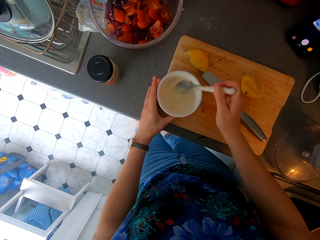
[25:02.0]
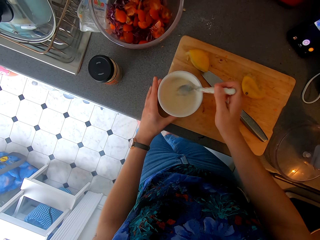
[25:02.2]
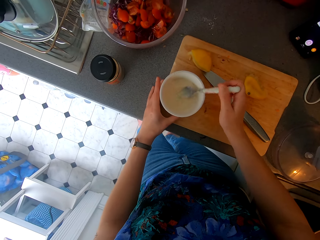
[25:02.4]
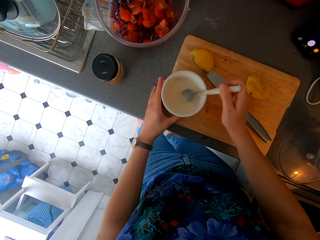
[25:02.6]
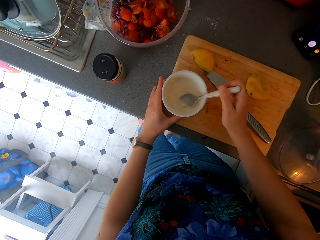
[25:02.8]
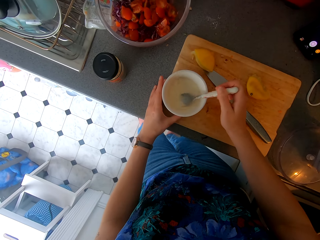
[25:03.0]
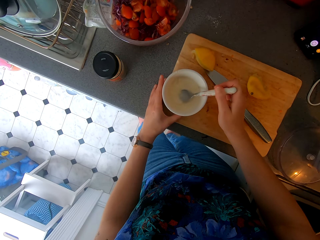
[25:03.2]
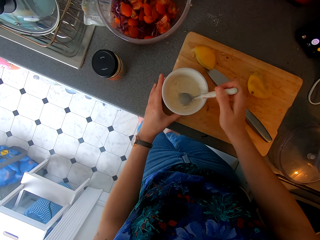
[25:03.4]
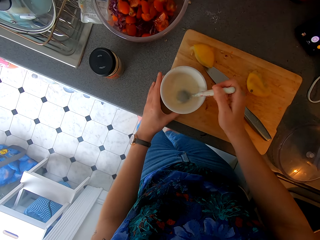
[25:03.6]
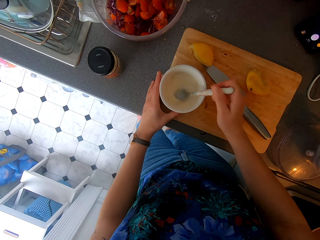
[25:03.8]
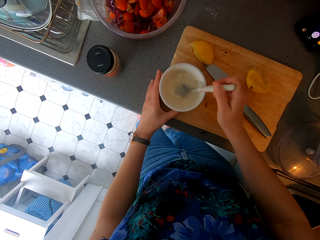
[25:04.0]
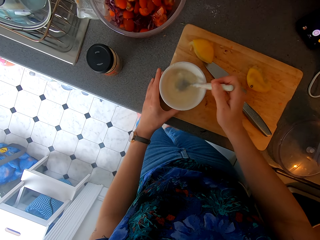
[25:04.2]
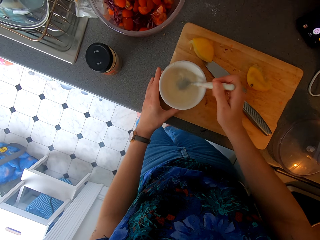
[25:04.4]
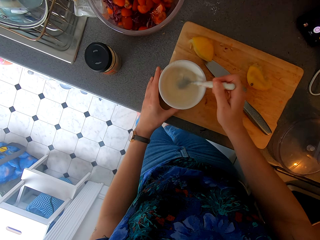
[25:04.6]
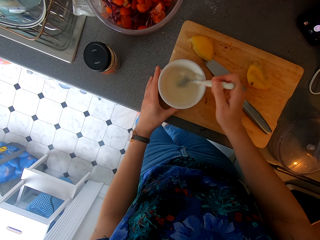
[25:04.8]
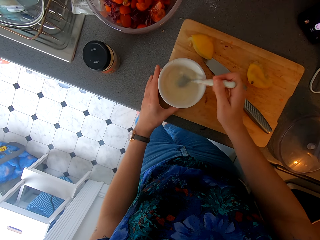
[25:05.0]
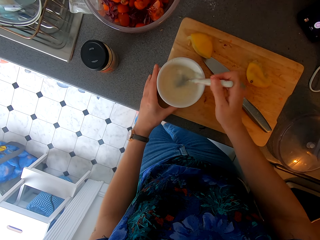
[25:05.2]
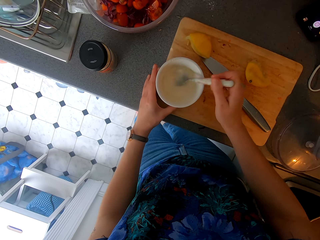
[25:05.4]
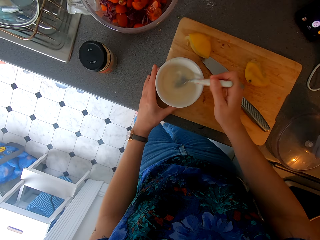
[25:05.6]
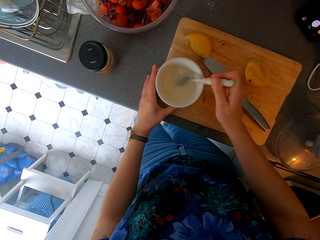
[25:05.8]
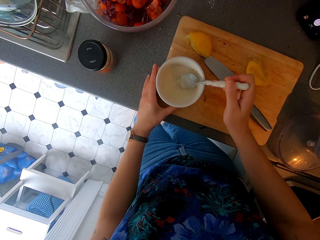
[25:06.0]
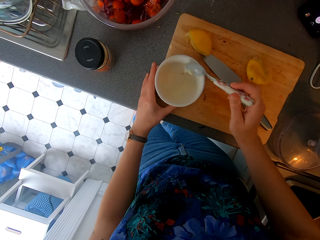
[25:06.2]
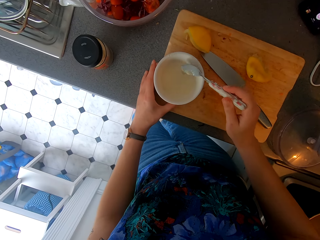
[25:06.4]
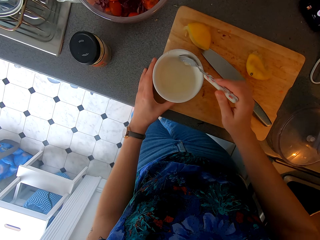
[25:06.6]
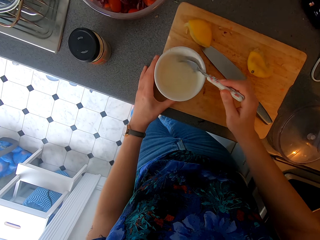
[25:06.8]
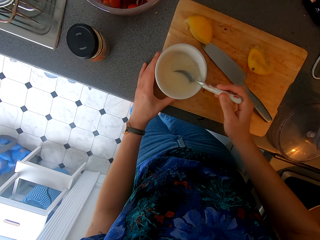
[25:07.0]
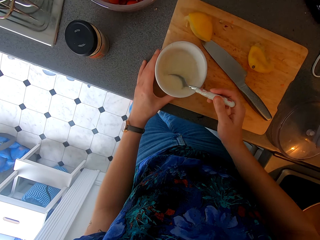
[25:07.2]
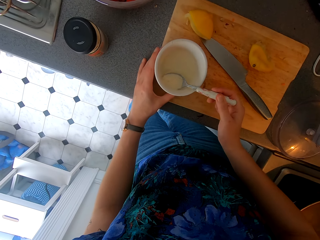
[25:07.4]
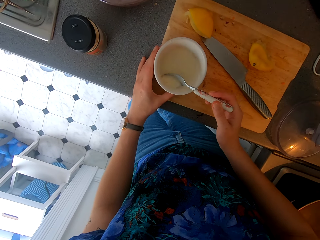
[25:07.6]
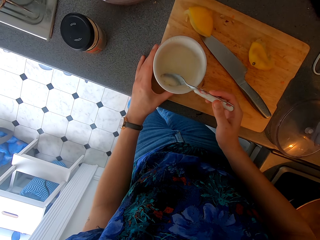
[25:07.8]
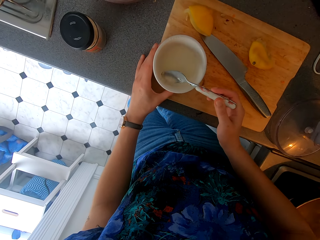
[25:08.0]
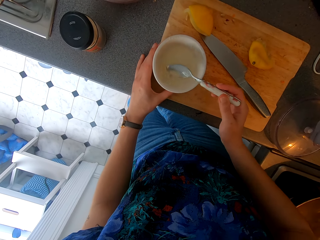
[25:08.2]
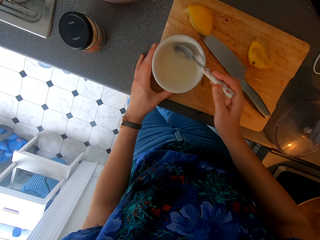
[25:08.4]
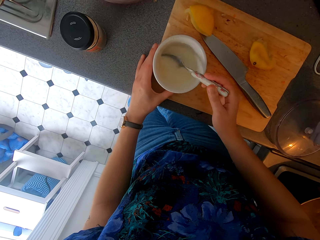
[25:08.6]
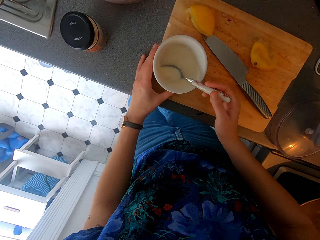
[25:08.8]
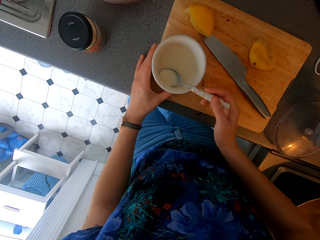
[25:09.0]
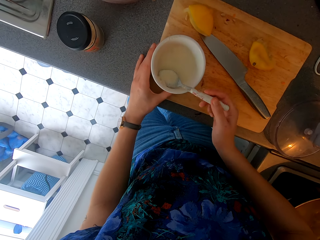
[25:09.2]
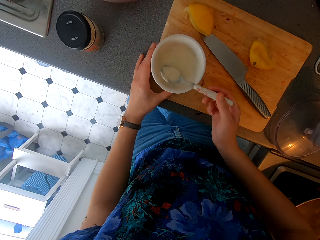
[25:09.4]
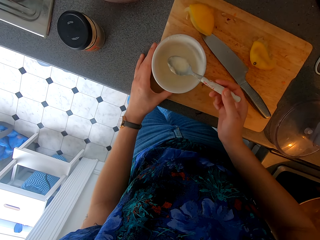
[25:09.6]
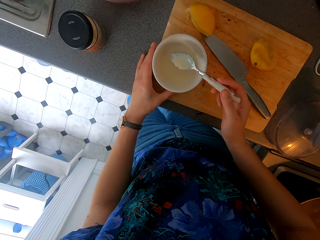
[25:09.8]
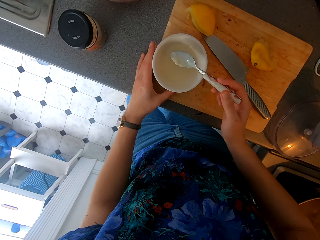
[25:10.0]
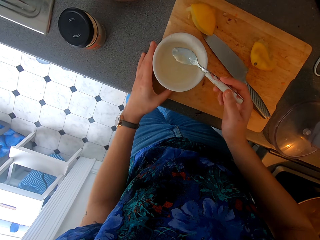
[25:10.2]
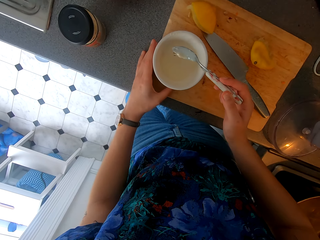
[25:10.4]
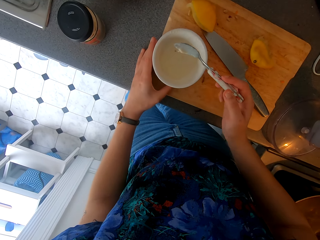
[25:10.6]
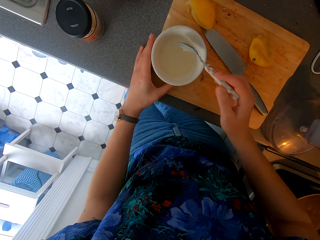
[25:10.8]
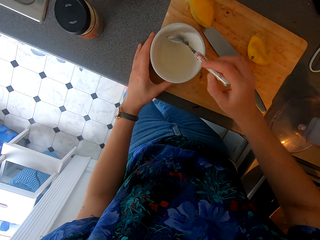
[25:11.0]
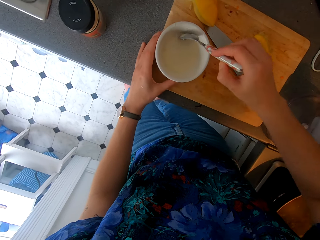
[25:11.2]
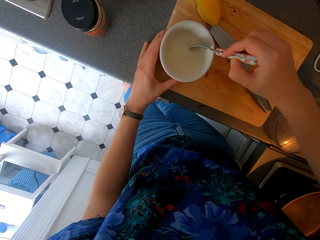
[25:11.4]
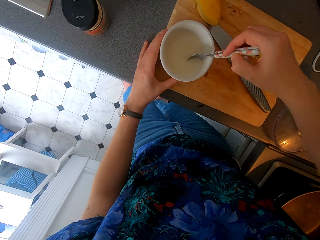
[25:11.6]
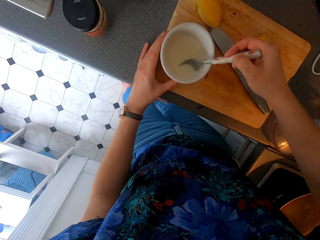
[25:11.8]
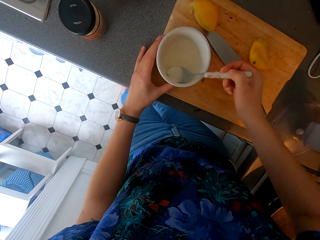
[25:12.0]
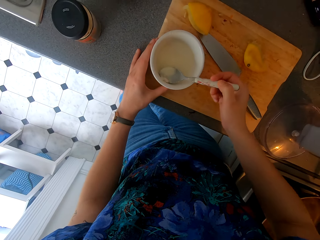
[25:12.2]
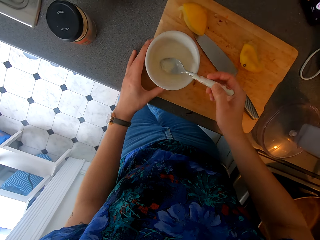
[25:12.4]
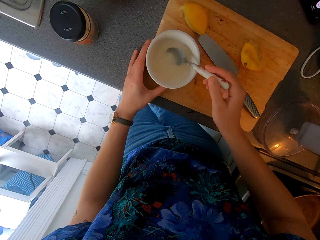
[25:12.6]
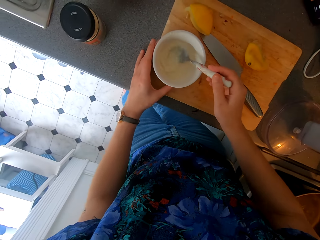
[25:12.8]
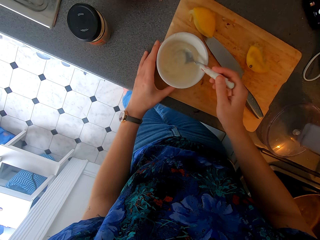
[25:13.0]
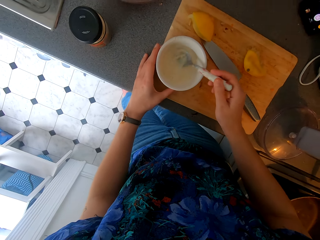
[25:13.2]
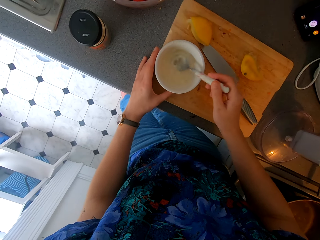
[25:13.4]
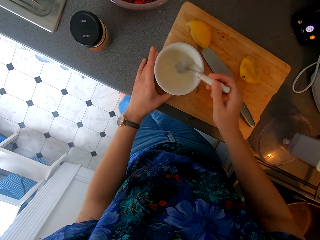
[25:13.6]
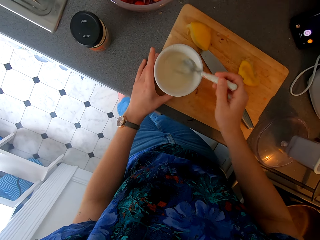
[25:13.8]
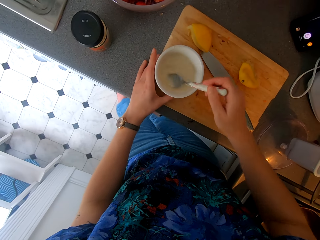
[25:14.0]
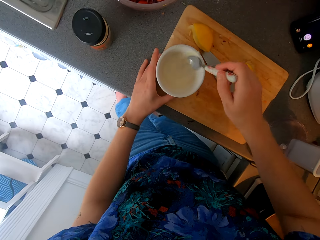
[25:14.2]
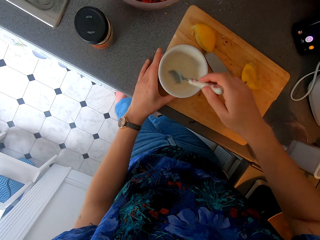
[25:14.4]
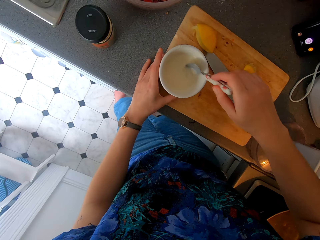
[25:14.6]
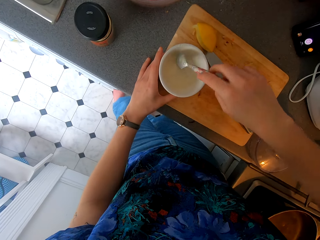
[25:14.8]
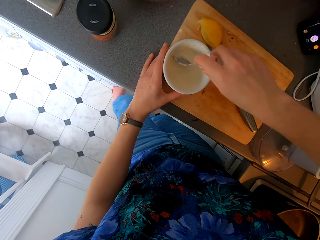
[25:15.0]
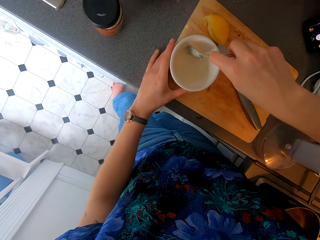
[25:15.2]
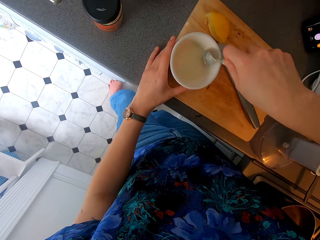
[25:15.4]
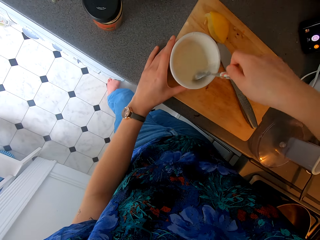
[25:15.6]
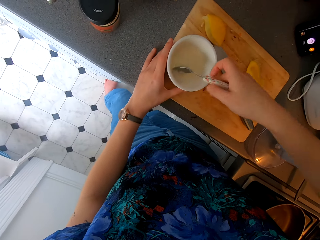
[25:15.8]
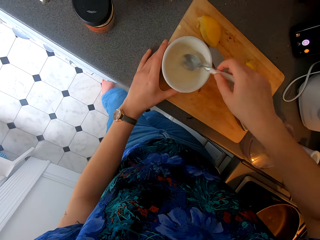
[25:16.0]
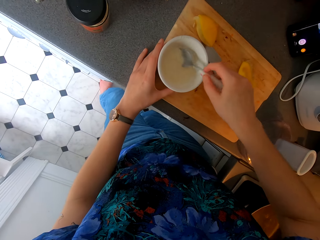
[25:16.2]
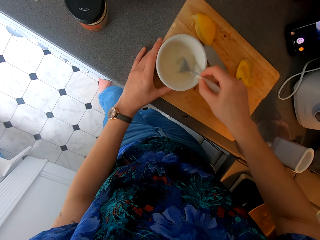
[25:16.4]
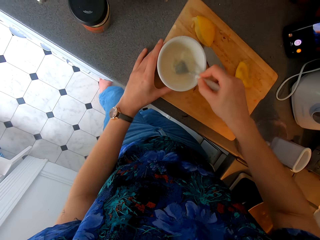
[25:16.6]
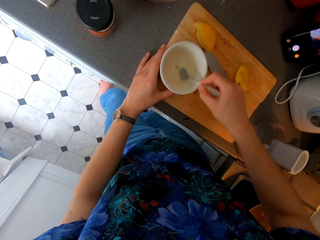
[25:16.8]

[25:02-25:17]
The camera wearer holds the bowl and lifts the spoon. They scoop something with the spoon. They hold the bowl. They hold the bowl again and stir something with the spoon.

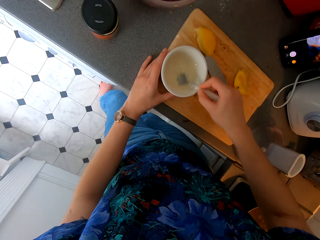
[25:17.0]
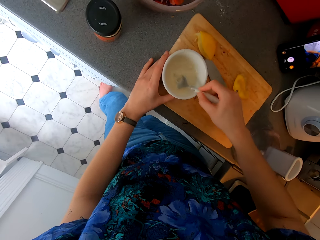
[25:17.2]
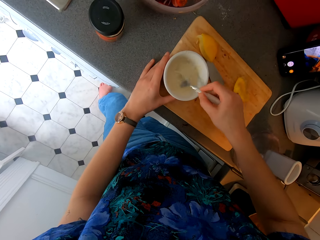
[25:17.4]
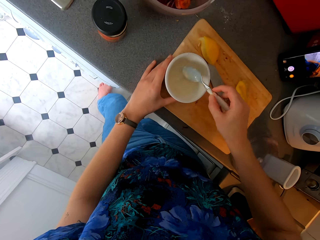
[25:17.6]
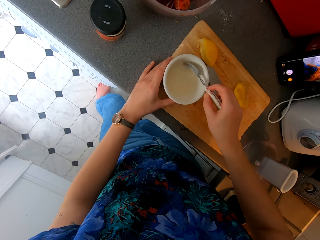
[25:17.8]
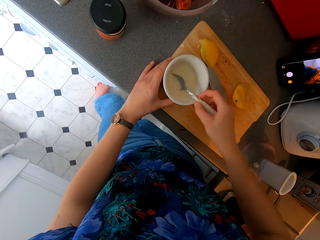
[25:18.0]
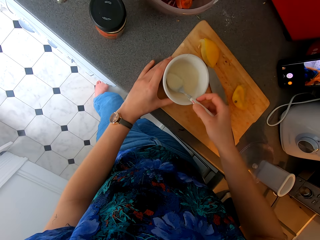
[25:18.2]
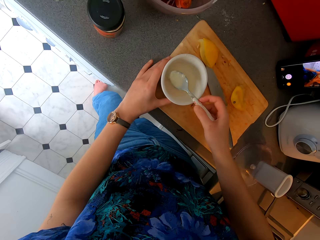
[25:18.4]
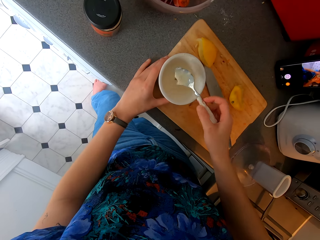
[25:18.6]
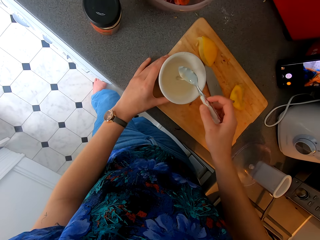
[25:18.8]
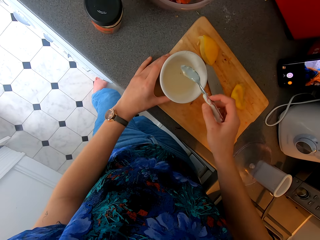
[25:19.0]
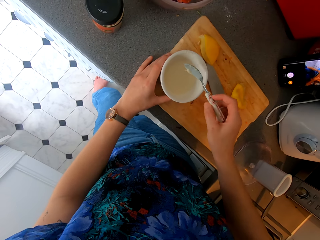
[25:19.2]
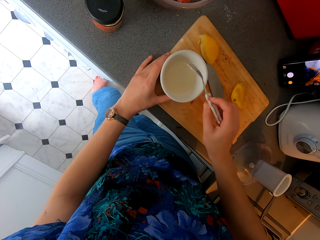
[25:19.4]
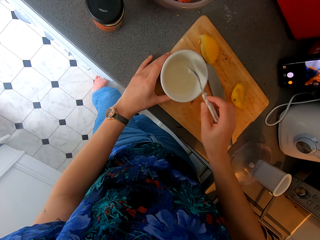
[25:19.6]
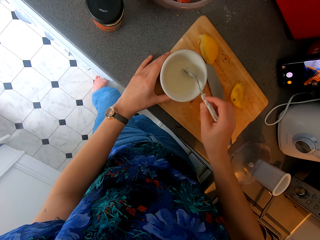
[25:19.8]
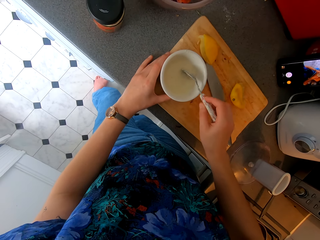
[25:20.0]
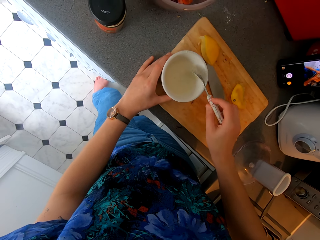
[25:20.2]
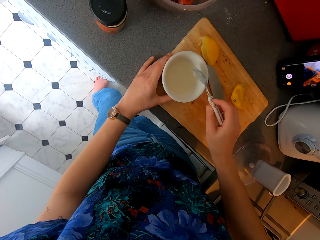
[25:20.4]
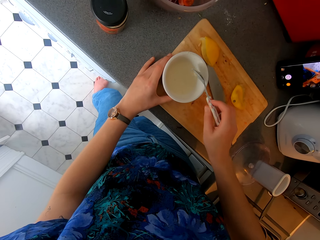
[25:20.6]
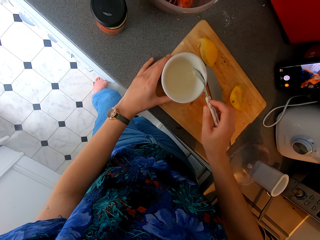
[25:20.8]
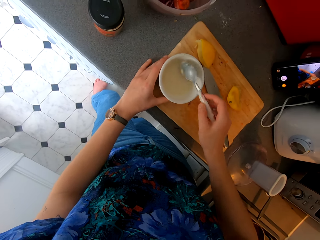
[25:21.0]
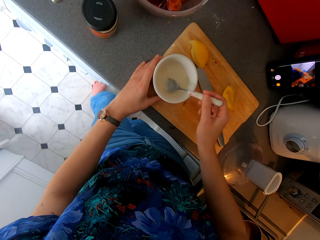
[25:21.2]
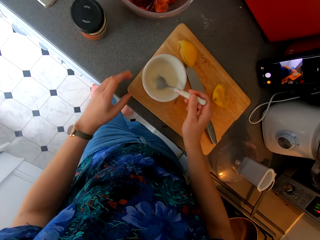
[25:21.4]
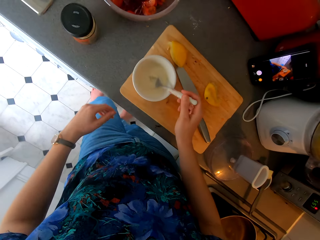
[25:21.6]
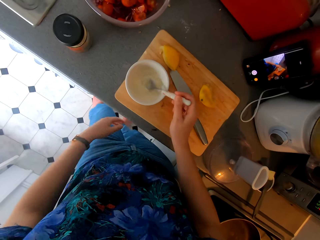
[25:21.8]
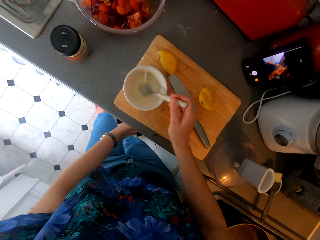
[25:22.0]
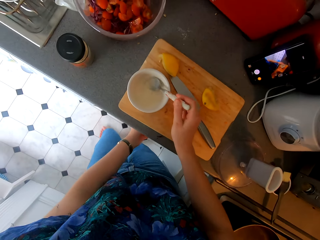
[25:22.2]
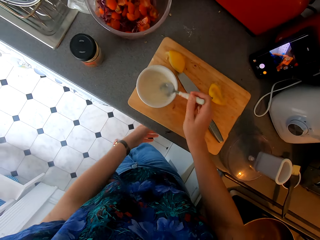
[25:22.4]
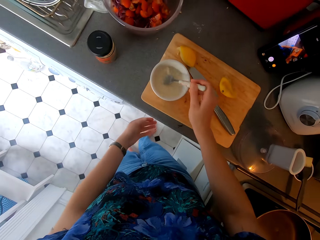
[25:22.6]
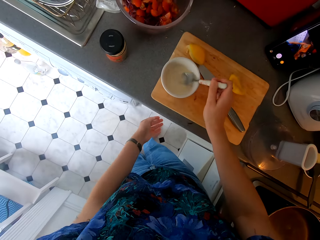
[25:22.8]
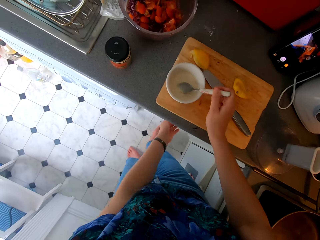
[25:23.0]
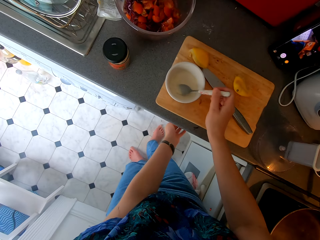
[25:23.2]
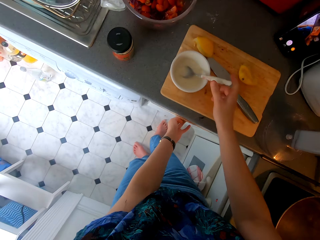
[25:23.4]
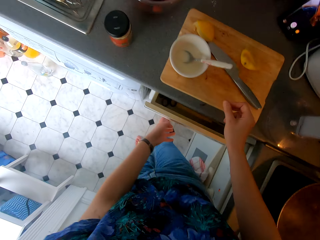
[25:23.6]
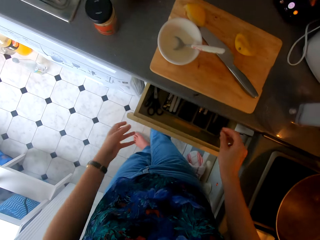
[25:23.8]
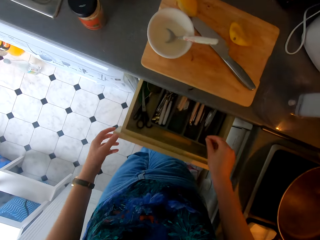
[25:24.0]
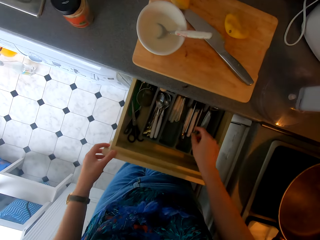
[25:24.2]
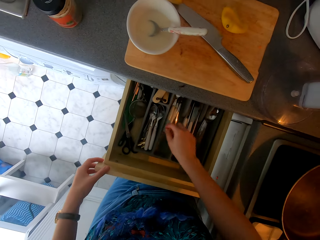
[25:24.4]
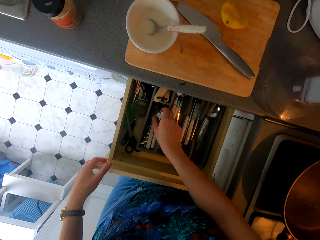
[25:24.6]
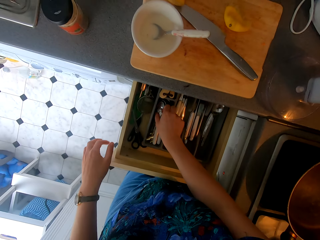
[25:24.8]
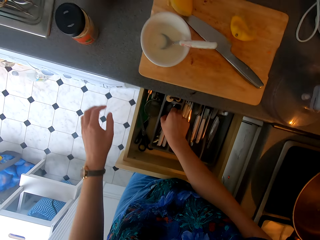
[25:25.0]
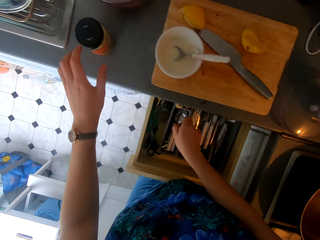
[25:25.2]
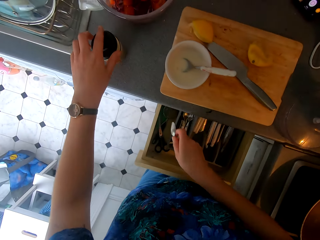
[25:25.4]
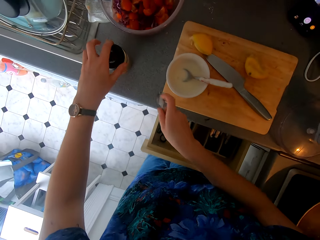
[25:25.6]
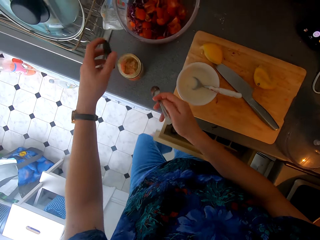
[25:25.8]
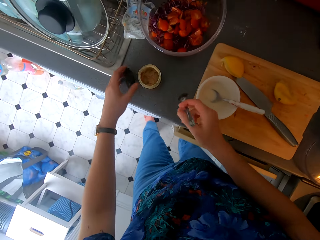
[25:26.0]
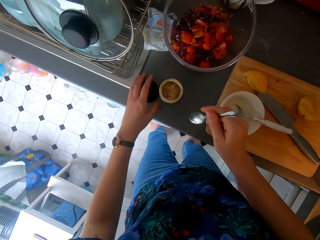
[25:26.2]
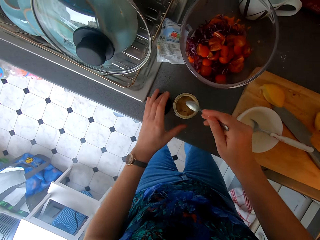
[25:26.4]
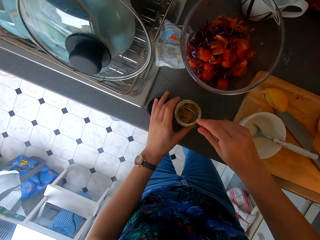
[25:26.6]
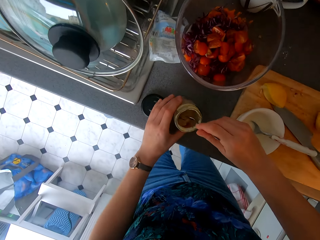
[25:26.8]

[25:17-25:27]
The camera wearer scoops something with a spoon and holds the bowl. They hit the bowl with the spoon and hold the bowl. They stir something with the spoon and hold the bowl. They open the kitchen drawer. They pick up a spoon from the drawer. They open the tin.
